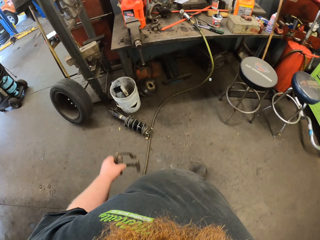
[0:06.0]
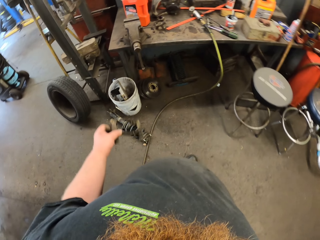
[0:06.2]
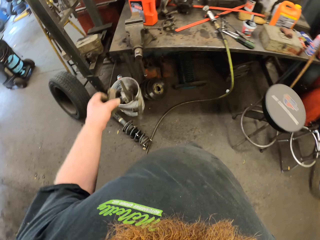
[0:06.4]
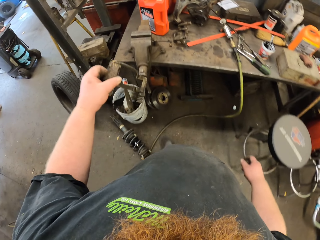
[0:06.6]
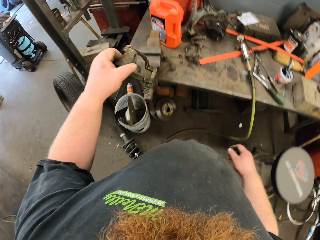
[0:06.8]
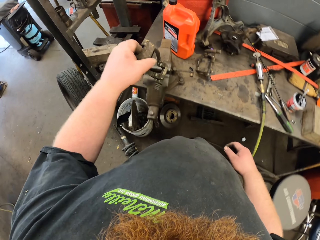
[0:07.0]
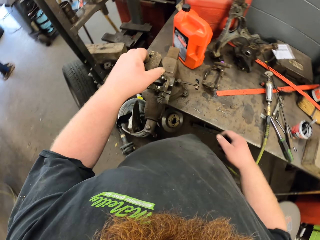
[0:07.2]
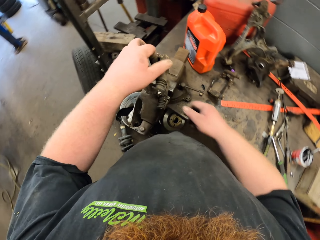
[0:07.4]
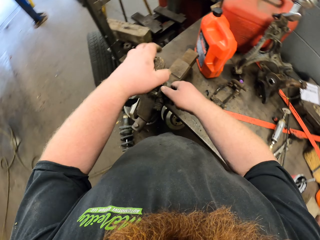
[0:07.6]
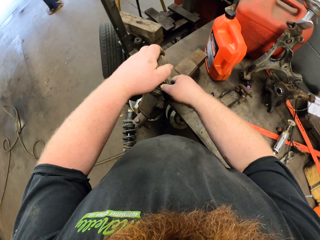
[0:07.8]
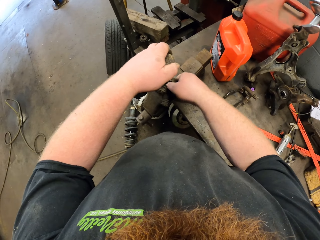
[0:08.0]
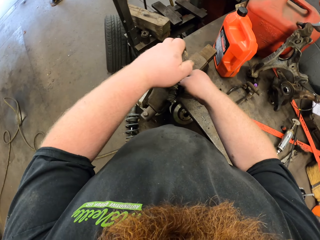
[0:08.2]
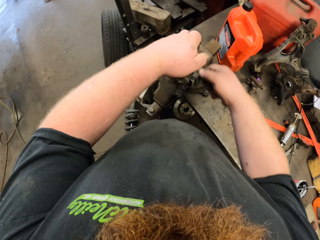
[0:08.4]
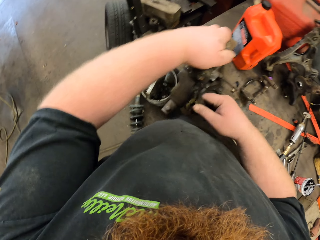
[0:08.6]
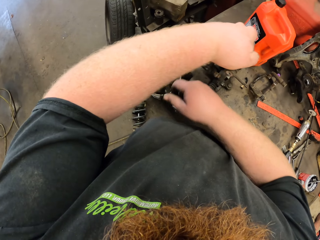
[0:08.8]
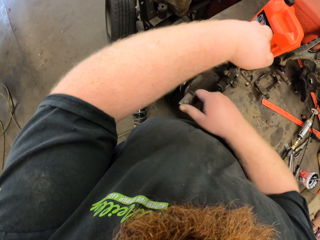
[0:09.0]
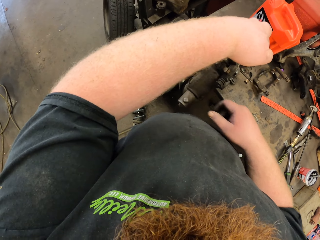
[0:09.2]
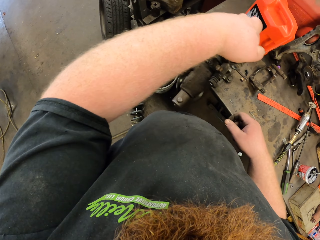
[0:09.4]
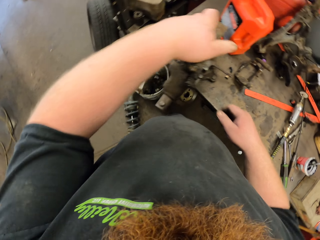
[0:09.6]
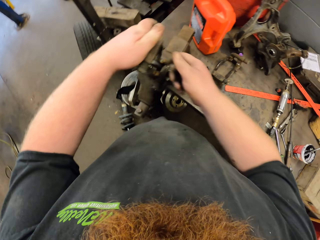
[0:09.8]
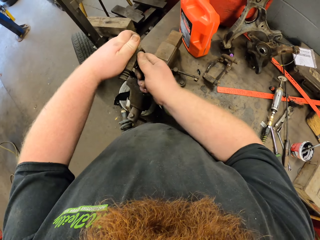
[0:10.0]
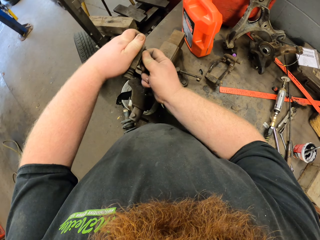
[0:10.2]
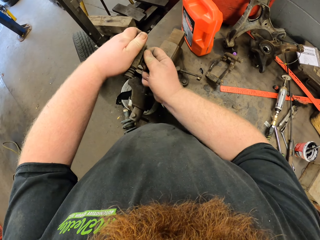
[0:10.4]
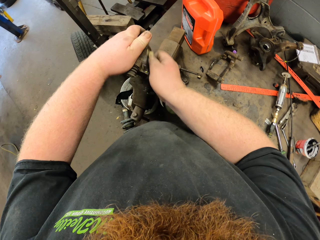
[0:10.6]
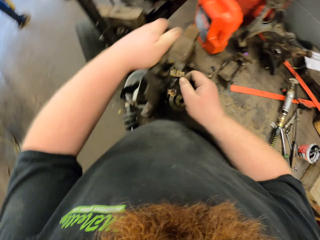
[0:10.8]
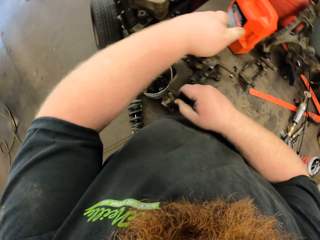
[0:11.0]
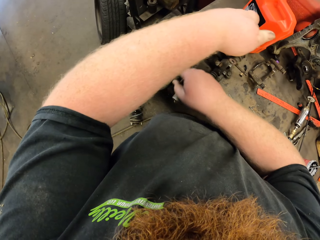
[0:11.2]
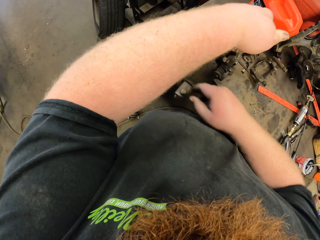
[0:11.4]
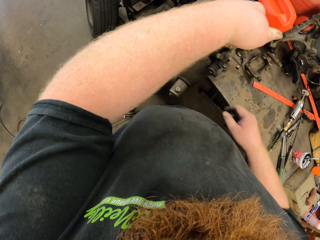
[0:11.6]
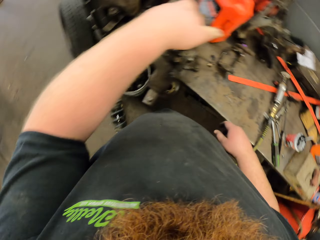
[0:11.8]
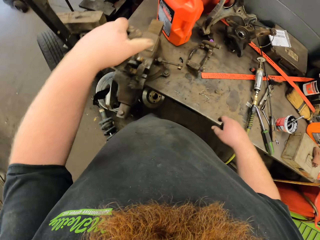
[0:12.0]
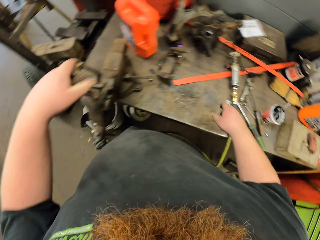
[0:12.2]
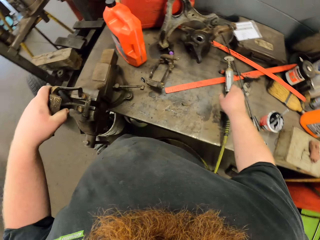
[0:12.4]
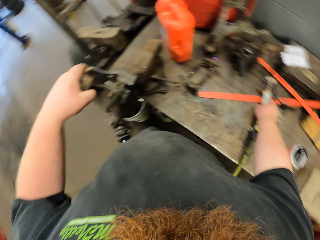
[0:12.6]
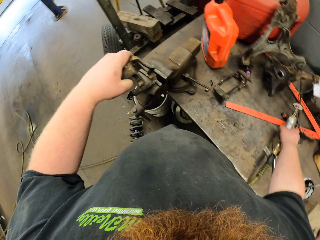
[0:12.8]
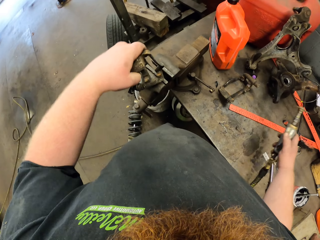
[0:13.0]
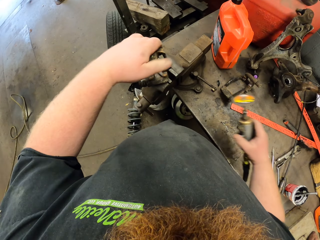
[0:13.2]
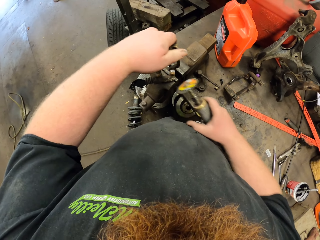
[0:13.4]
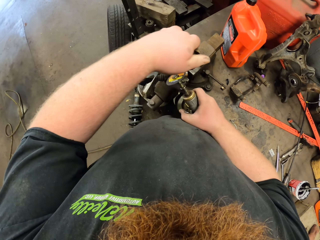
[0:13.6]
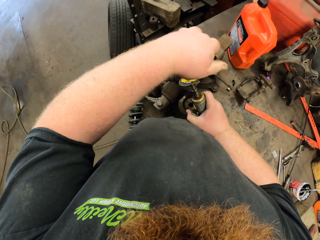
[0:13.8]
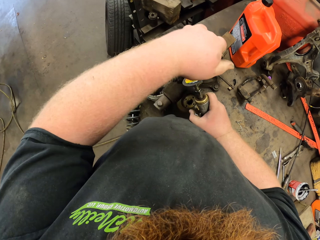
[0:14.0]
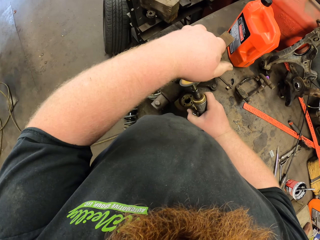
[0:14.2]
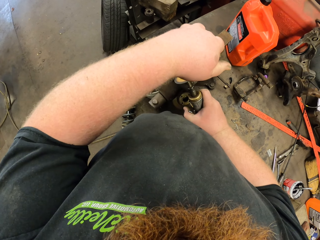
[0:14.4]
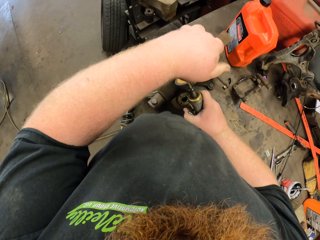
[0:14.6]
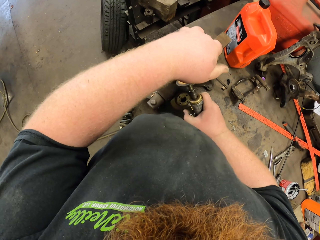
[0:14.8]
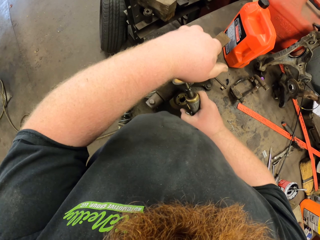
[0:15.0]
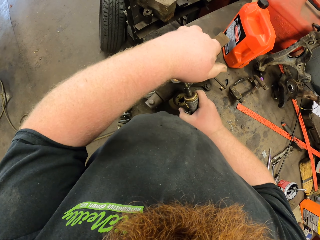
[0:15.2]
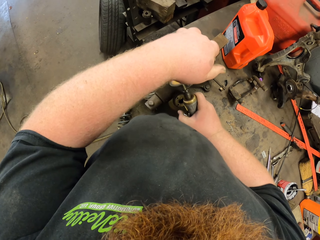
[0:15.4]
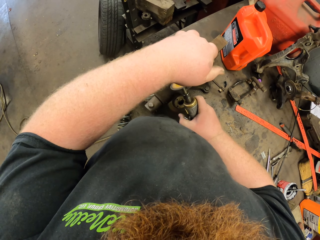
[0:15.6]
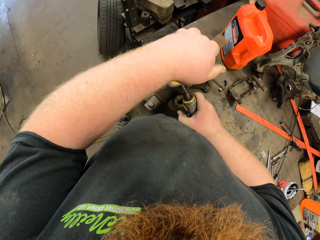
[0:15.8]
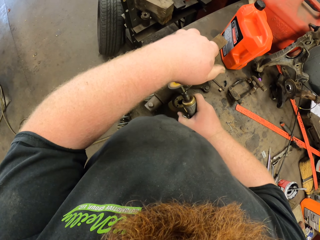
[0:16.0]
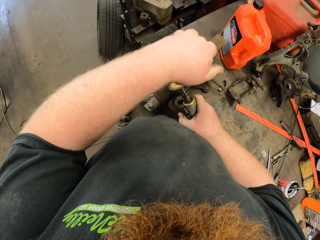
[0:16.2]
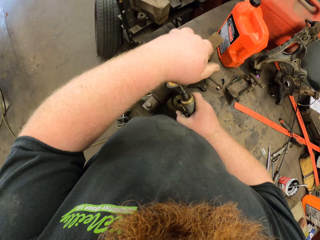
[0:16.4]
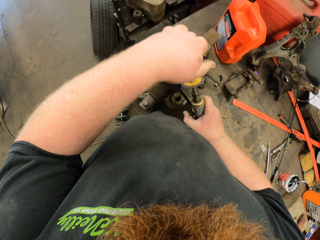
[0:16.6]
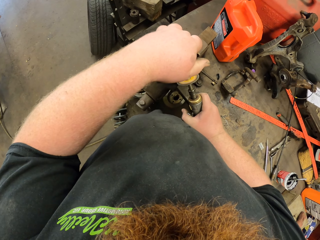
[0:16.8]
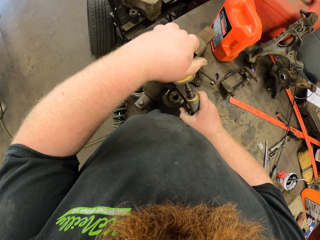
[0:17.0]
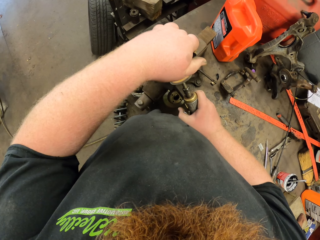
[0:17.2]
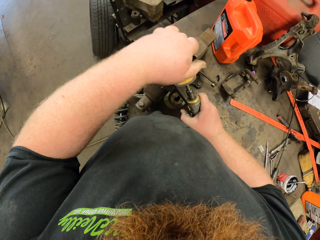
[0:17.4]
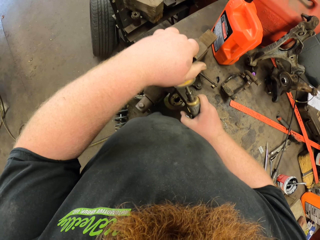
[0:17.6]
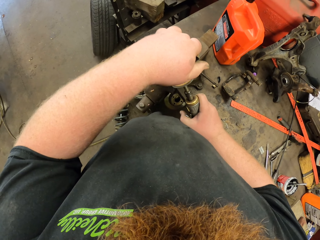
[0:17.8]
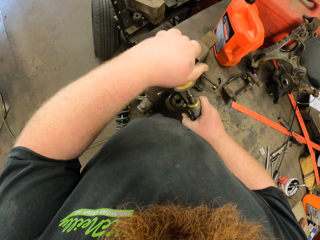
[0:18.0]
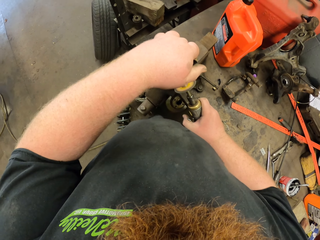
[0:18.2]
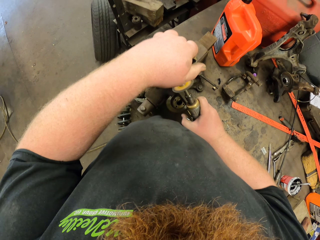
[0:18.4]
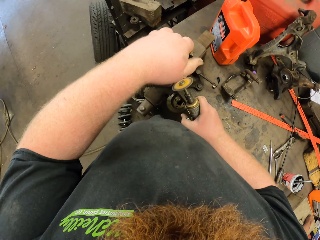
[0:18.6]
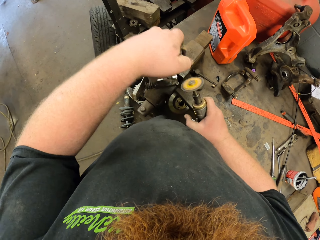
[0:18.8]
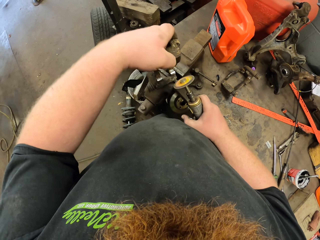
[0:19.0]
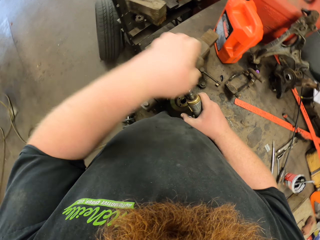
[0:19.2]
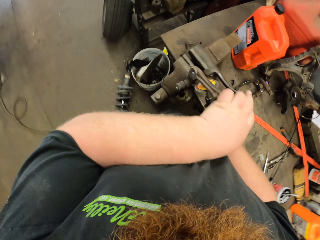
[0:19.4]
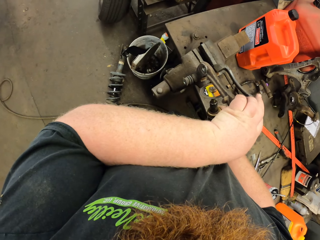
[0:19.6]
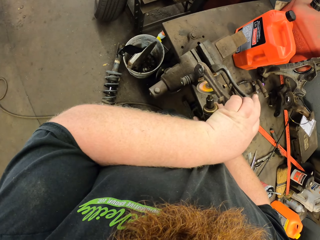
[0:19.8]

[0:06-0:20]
The camera wearer holds the metallic tool with his left hand. He removes nuts from the metallic tool. He picks up a rust removal tool or grinder with his right hand. He shapes the spare part. He removes rust from the metallic tool with the rust removal tool.

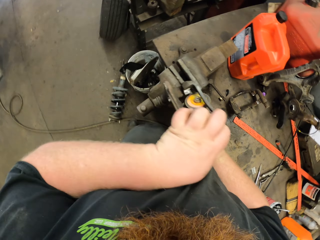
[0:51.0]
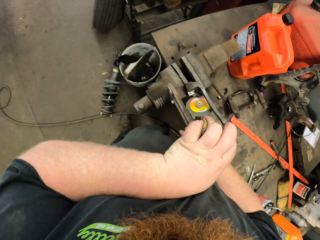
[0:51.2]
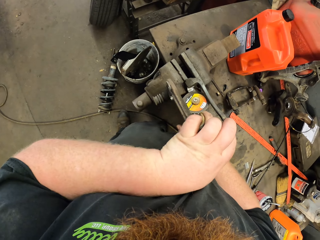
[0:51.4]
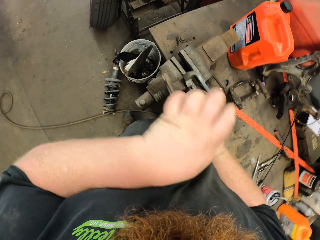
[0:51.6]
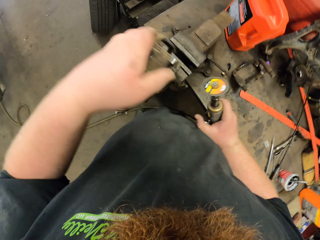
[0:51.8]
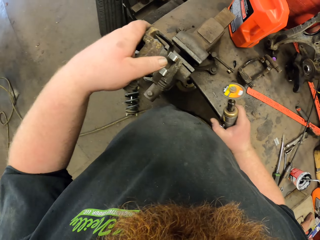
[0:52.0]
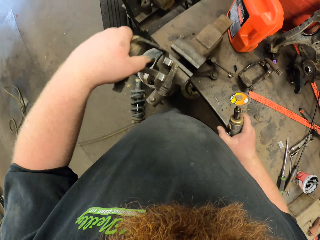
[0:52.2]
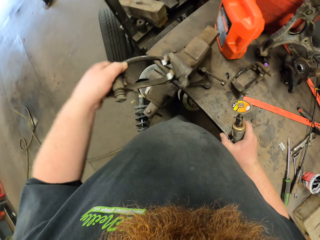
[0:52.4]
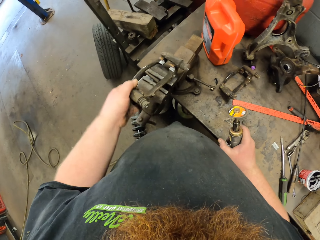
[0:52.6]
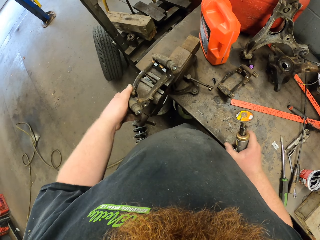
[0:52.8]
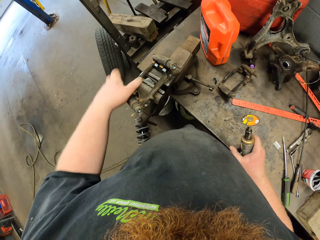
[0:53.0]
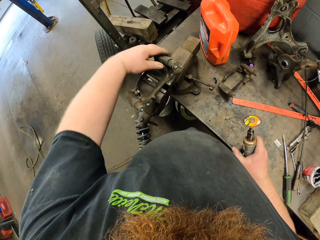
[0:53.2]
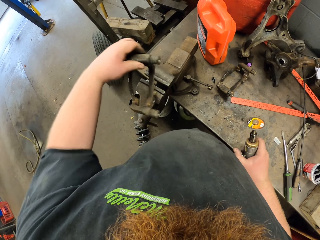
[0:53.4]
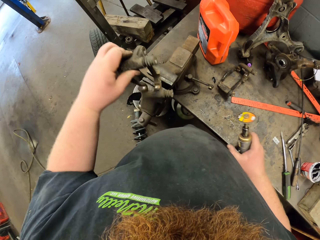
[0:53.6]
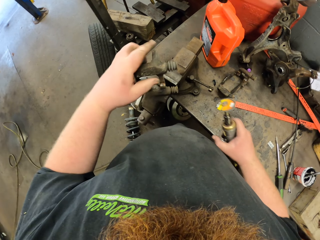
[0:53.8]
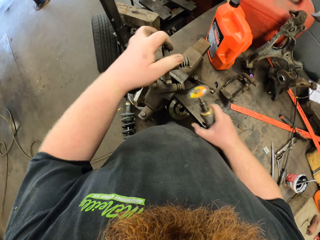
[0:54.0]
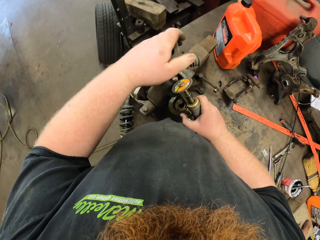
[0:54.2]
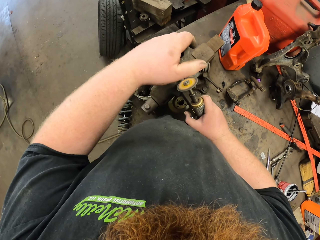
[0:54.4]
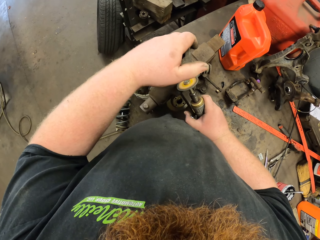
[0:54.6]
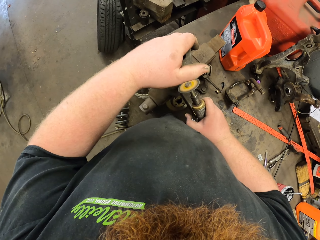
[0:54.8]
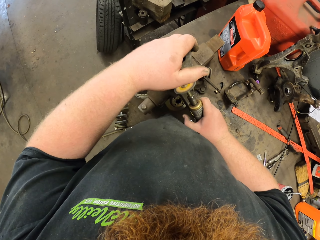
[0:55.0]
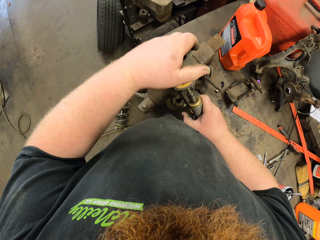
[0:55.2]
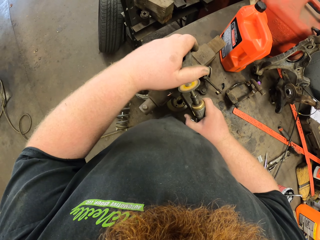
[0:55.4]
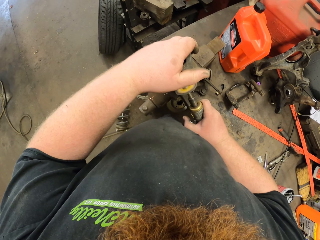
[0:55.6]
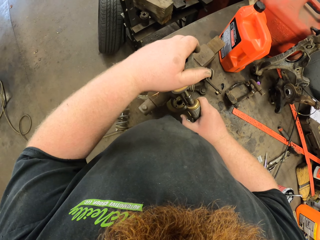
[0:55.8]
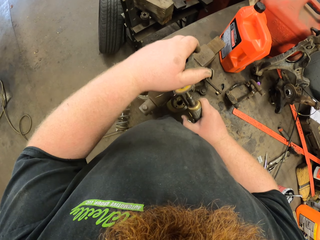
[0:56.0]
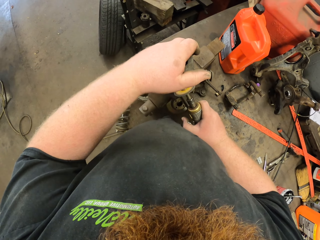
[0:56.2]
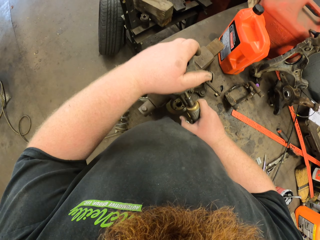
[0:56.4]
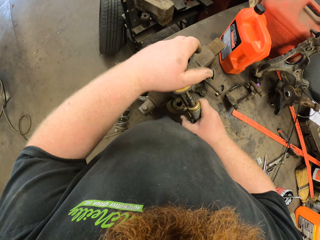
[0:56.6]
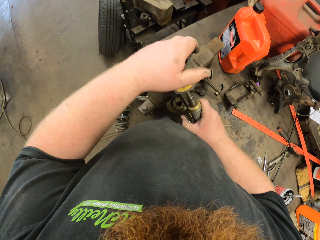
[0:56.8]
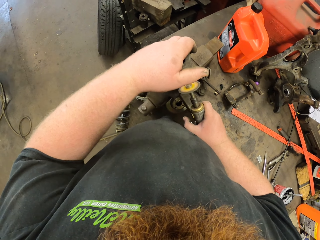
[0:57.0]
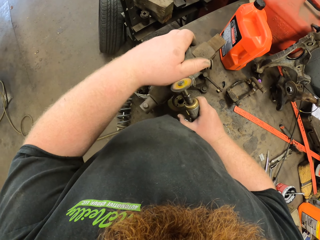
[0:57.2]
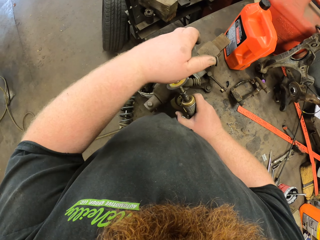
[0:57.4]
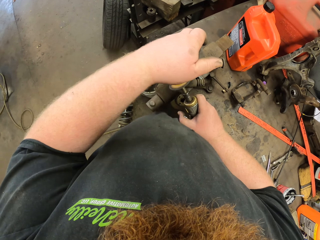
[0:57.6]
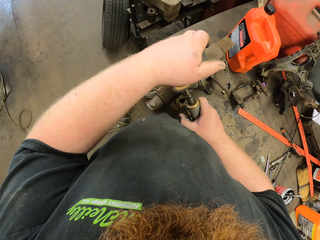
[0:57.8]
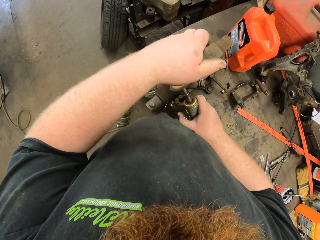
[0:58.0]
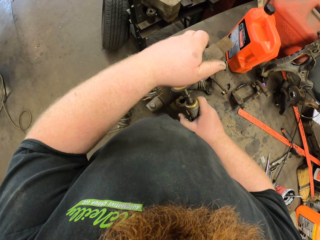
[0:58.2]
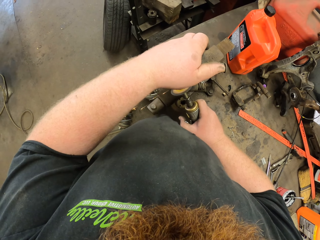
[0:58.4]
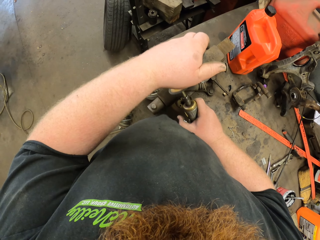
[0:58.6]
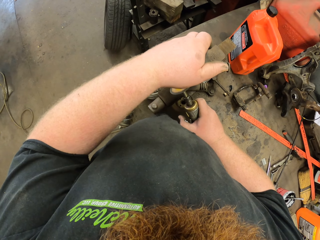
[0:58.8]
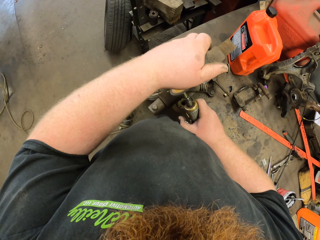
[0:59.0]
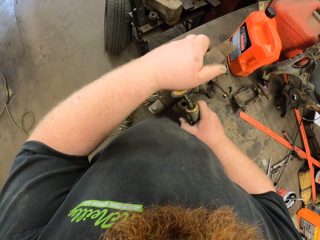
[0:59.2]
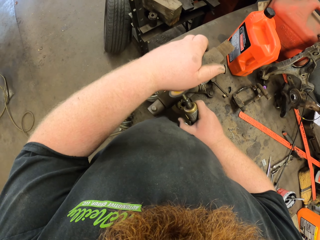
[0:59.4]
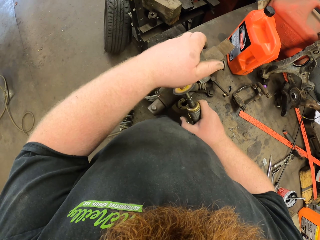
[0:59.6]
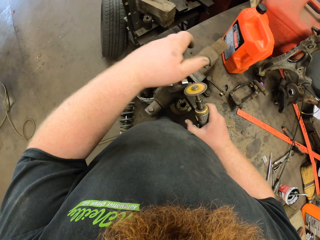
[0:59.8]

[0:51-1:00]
The camera wearer moves the spare part. He puts down the metallic tool on his left hand. He picks up the metallic tool with his left hand. He removes rust from the metallic tool with a rust removal tool. He shapes the spare part.
